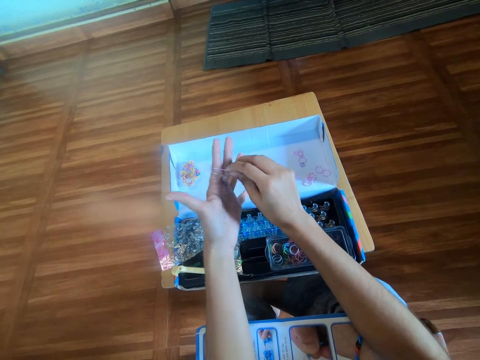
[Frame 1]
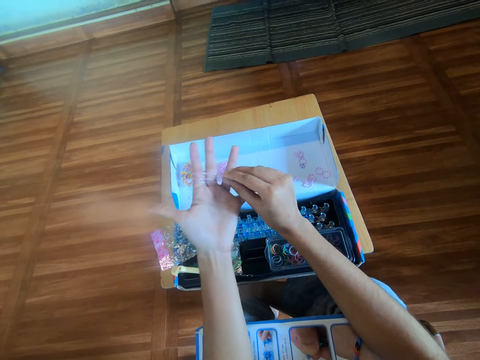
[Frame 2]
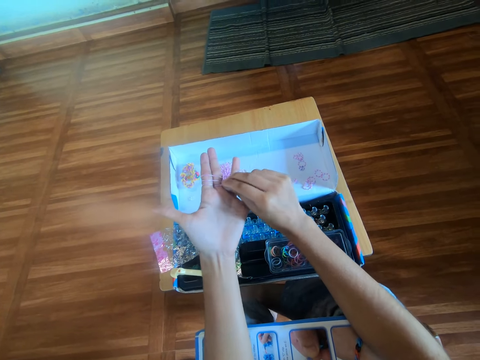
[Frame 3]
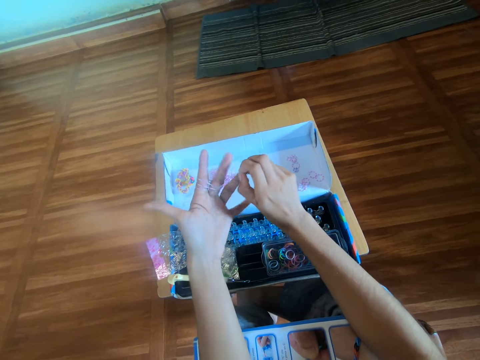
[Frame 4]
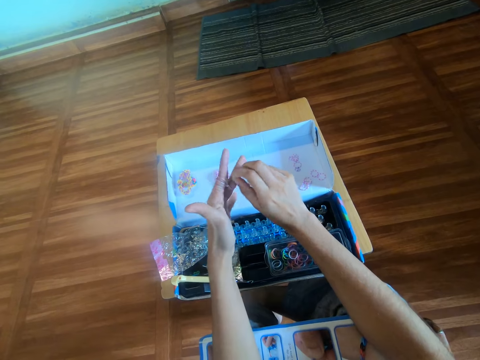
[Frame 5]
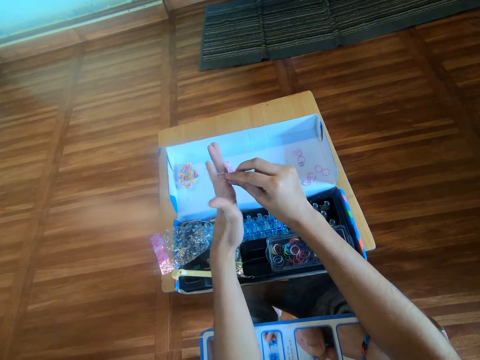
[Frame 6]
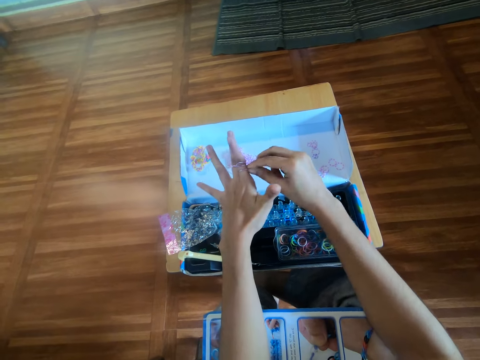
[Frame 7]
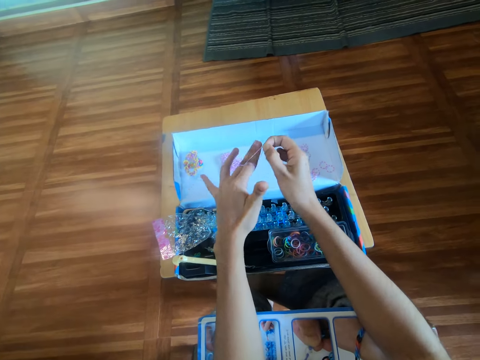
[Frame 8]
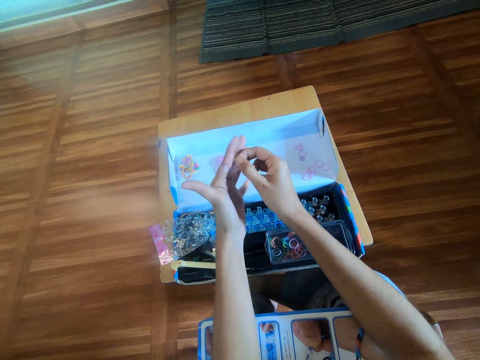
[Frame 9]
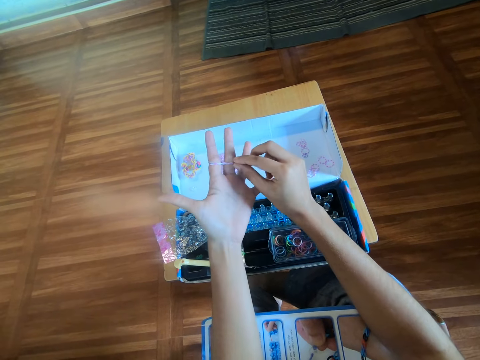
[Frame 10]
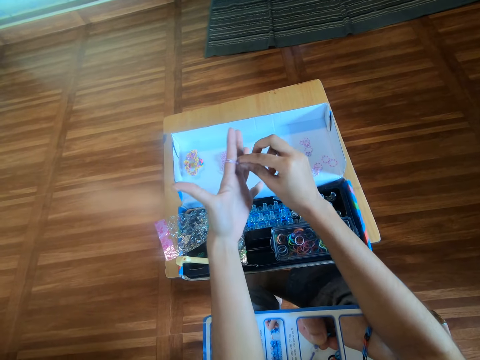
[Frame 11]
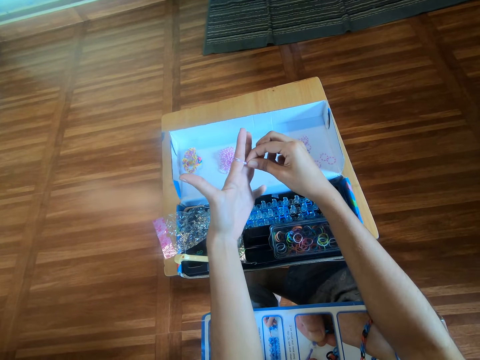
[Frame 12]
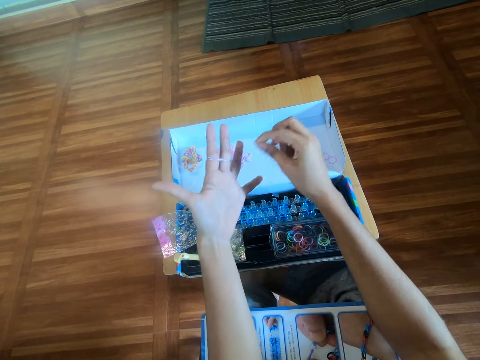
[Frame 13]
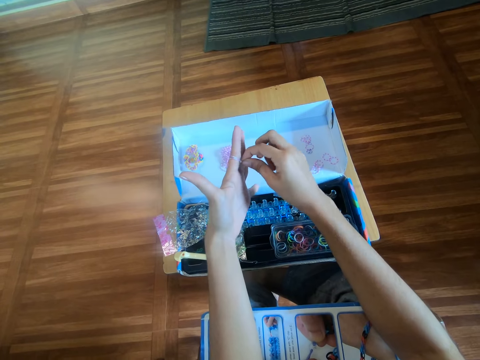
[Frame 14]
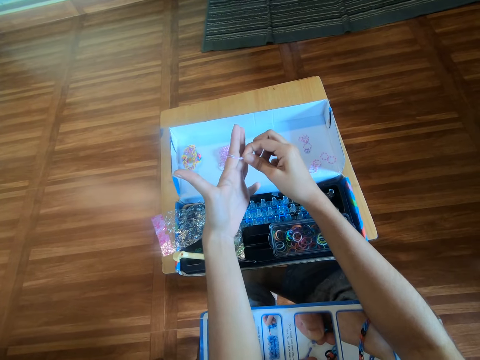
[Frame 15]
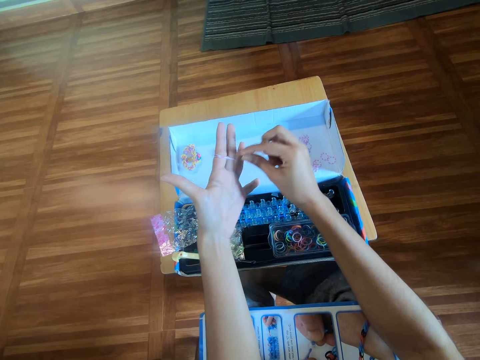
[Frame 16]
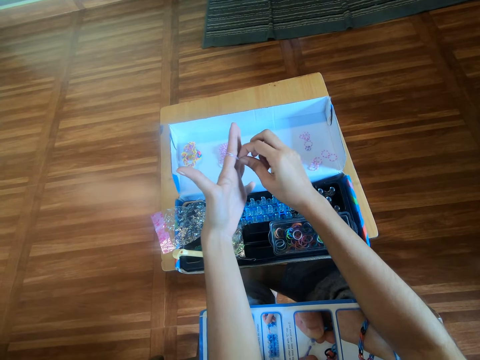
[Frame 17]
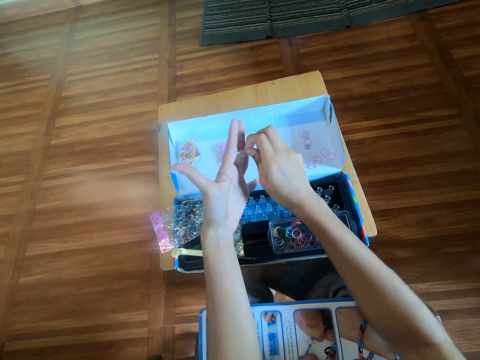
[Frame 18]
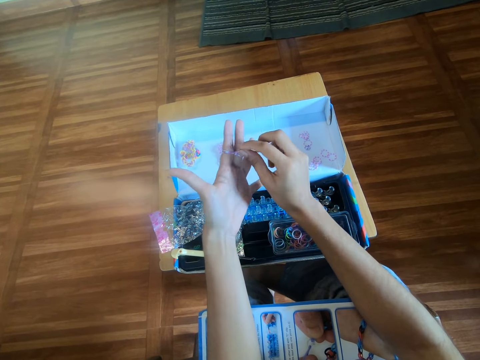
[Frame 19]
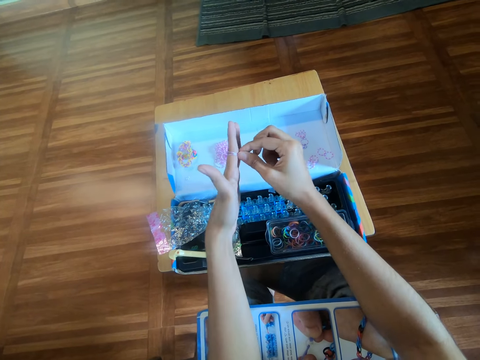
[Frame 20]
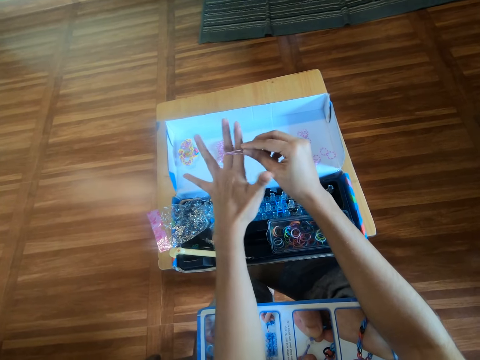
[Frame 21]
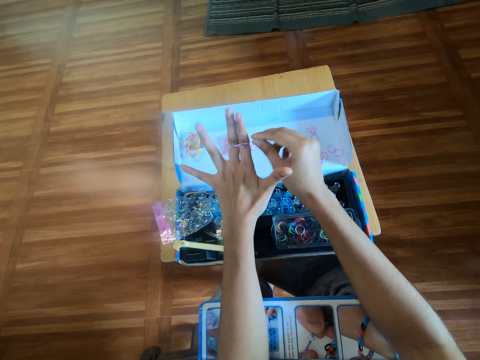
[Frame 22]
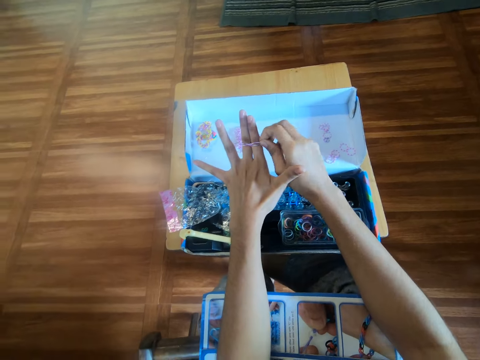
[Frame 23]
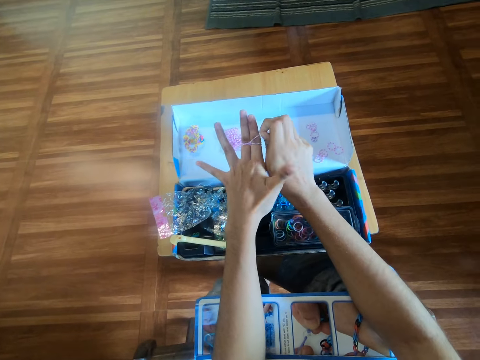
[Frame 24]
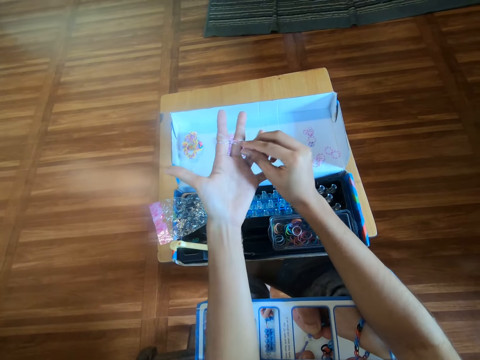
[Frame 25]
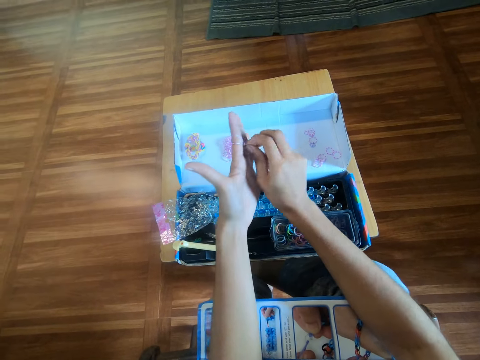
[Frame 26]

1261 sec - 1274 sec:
The camera wearer makes a craft with the rubber band. They adjust the mini rubber bands on fingers.

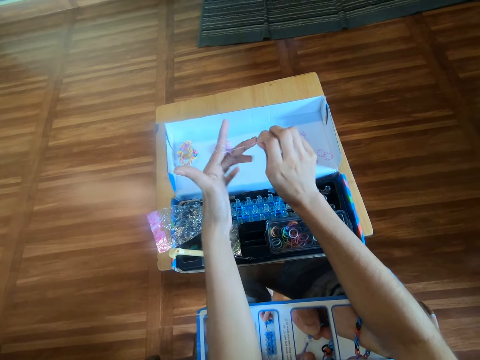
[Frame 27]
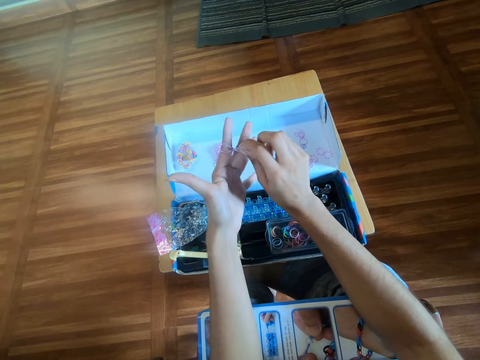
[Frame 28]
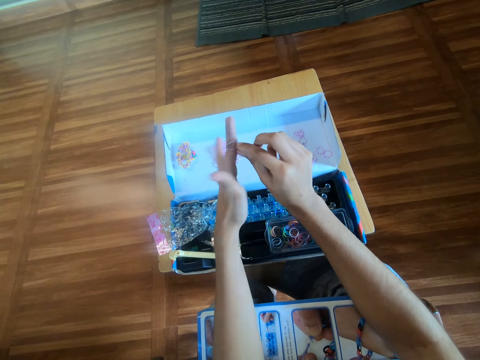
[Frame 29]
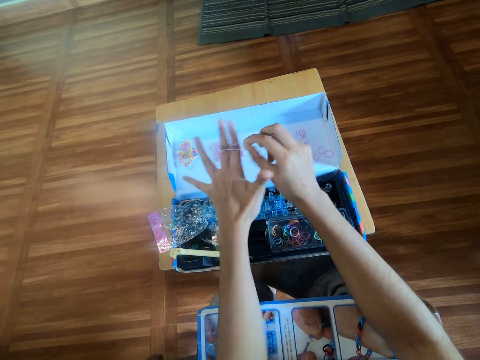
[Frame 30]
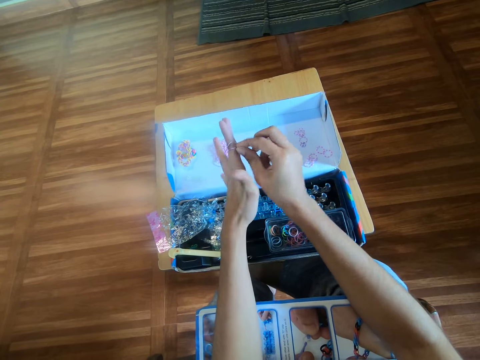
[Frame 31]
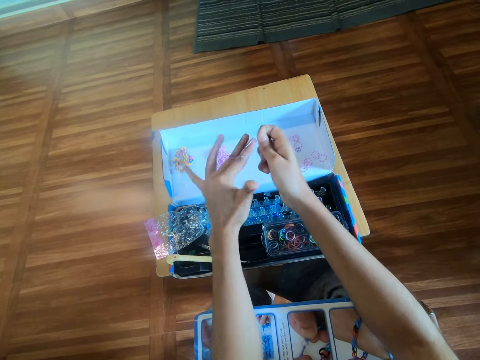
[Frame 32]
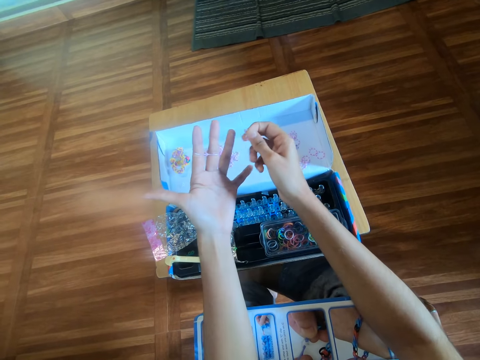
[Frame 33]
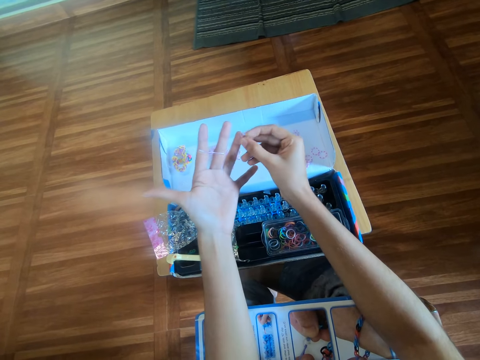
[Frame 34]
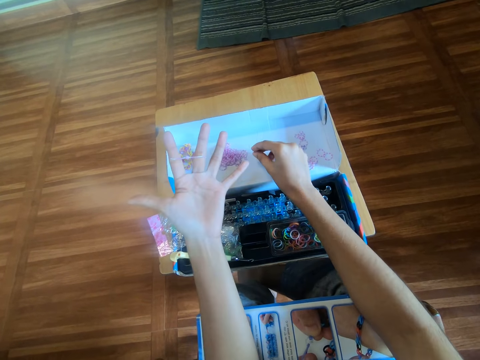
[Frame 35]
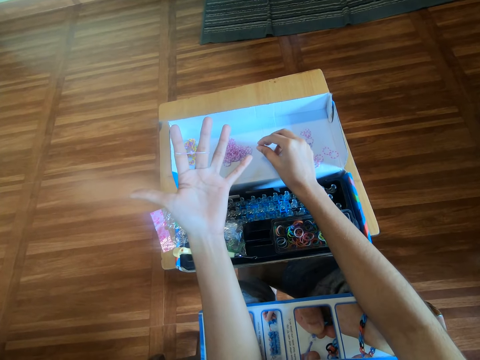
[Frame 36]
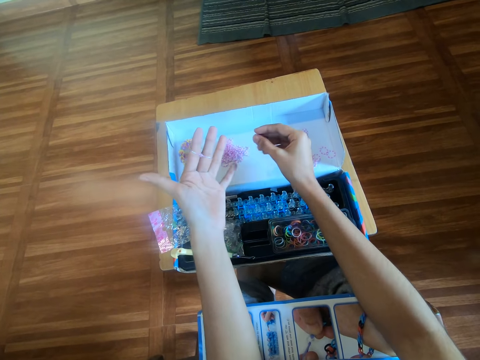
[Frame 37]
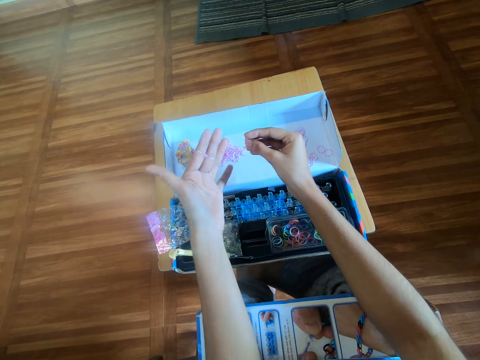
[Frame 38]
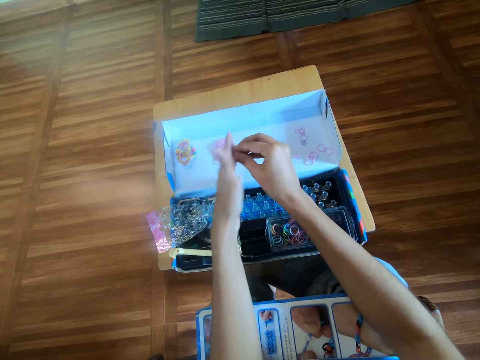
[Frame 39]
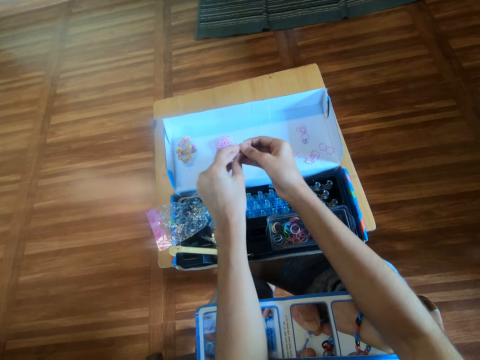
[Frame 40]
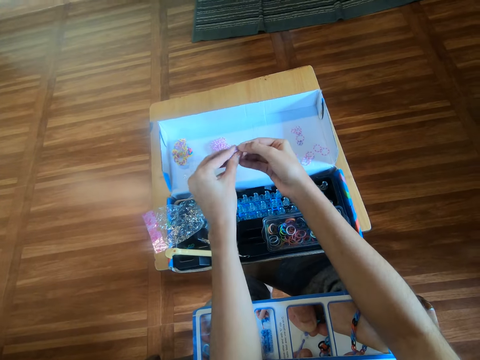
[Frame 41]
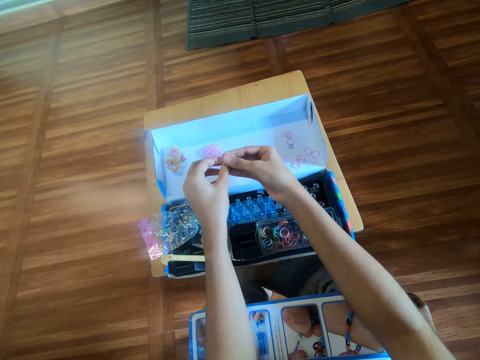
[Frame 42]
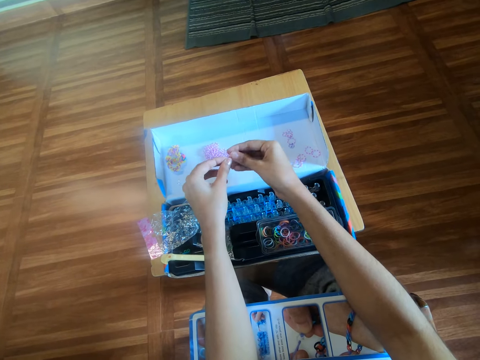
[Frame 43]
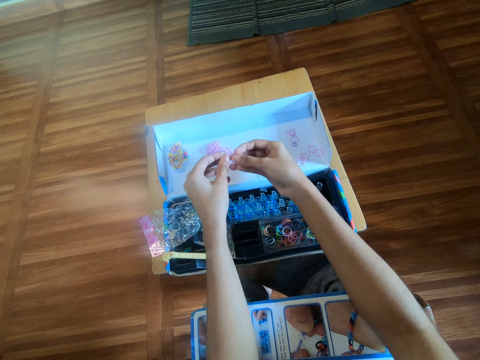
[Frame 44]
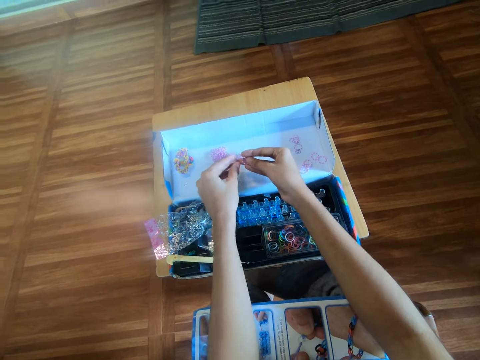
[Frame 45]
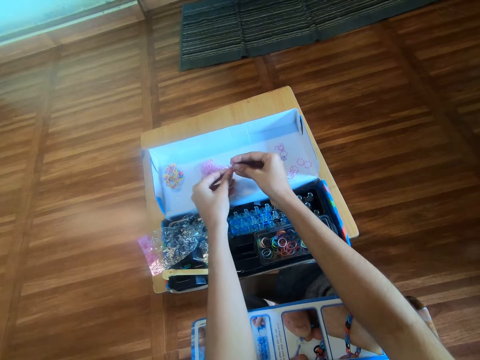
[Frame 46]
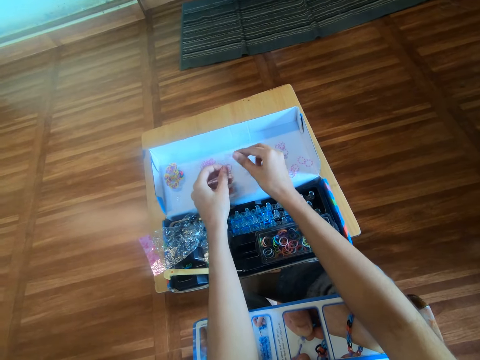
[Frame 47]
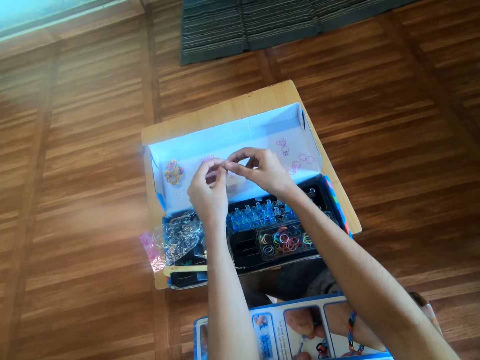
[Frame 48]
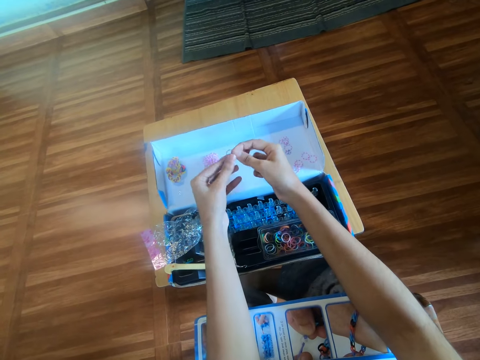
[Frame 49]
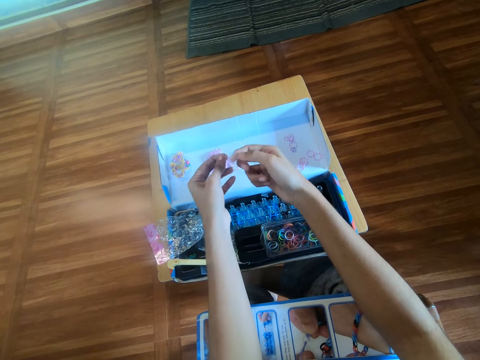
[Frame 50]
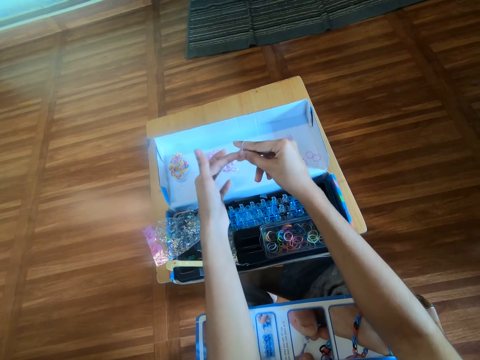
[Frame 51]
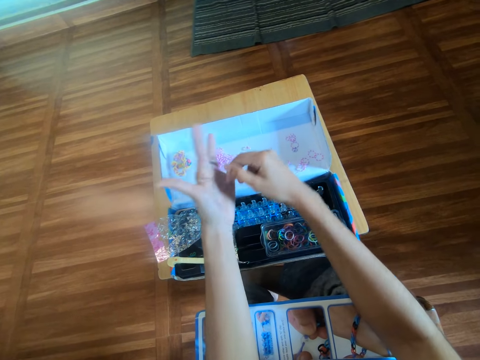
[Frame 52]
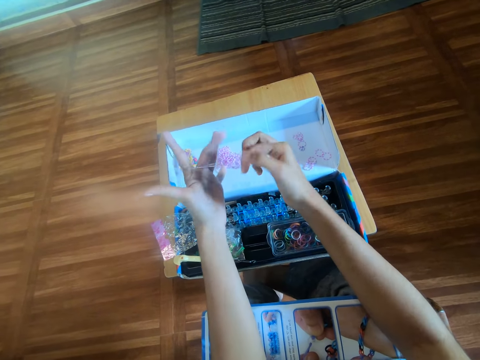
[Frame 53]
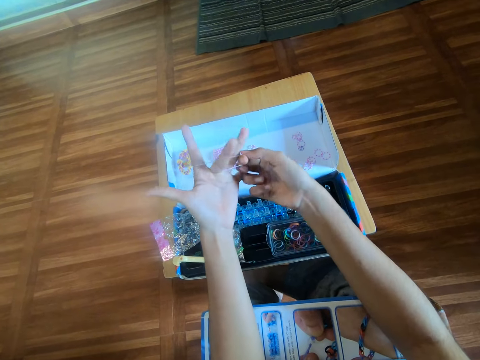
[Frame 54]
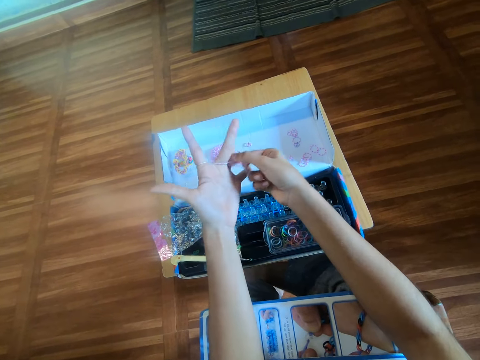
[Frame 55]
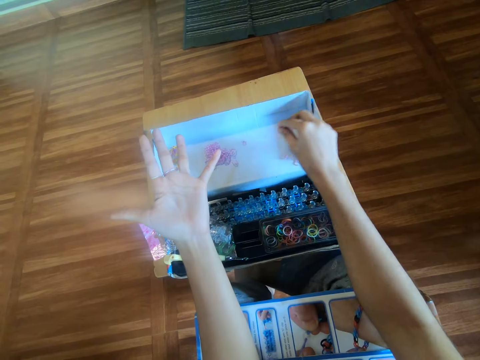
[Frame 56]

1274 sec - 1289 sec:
The camera wearer removes the mini rubber bands from fingers. She picks a rubber band from the carton box with her right hand. She removes the rubber band from her left hand. She detaches the rubber band with both hands. She drops a rubber band on the carton box with her right hand. She smoothens the rubber band with both hands. She wears the rubber band around her right hand. She wears the rubber band around her left hand. She rolls the mini rubber band on fingers.
